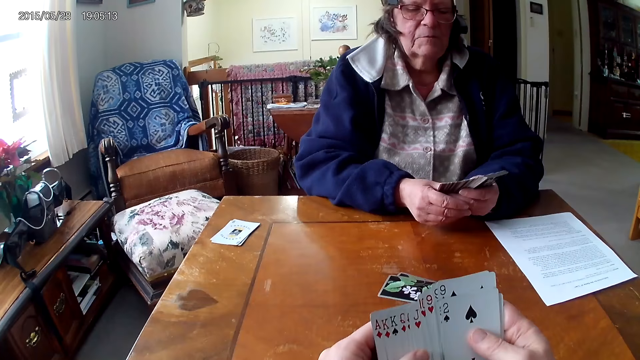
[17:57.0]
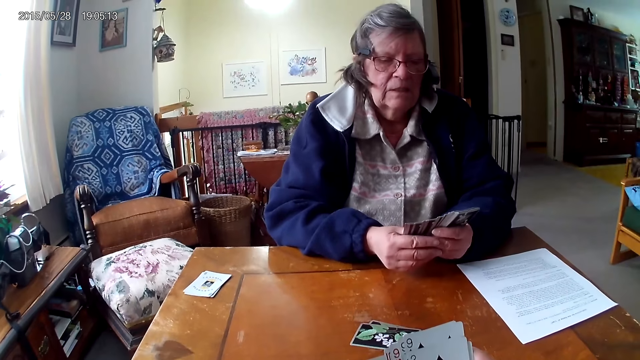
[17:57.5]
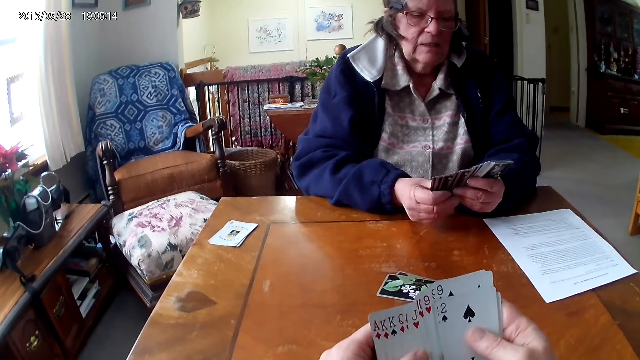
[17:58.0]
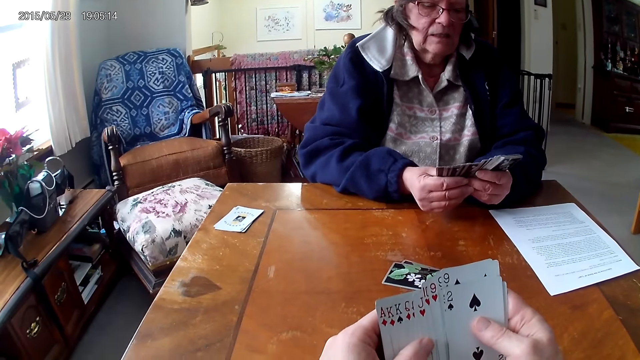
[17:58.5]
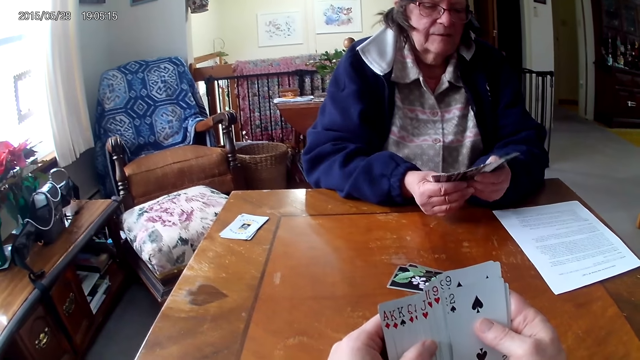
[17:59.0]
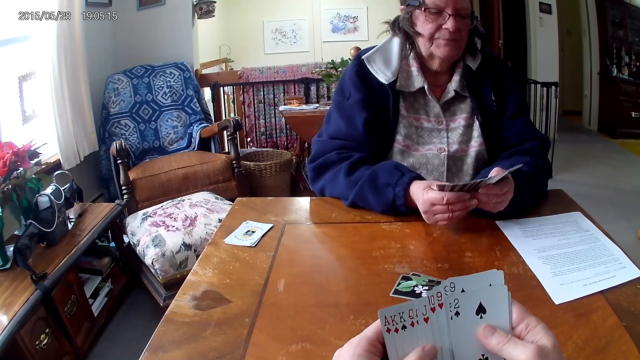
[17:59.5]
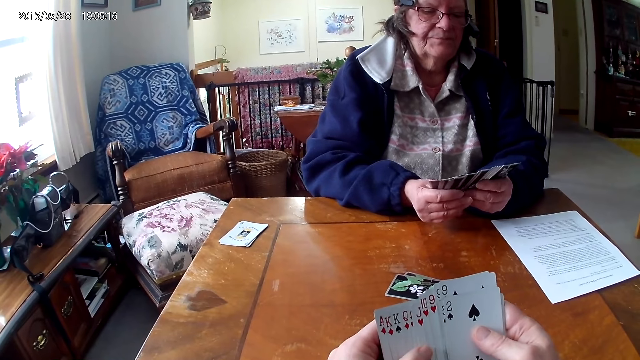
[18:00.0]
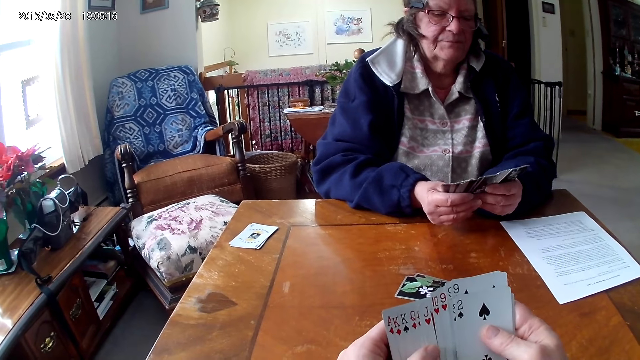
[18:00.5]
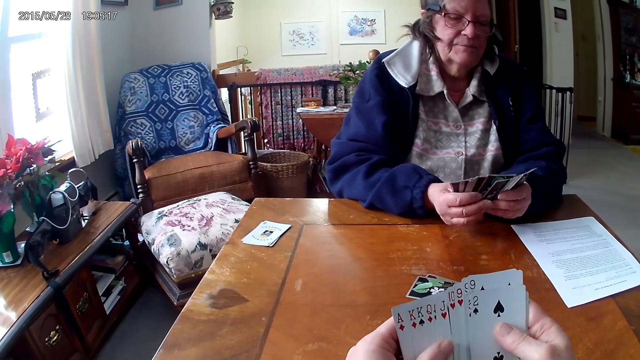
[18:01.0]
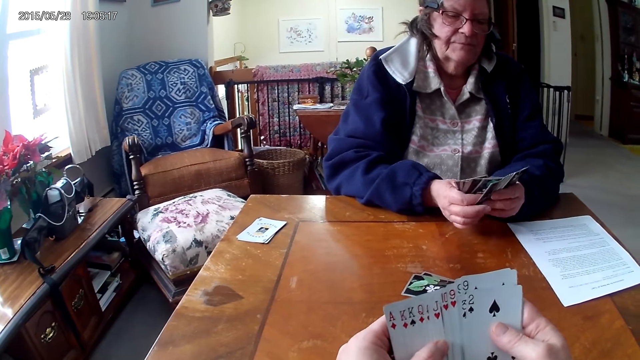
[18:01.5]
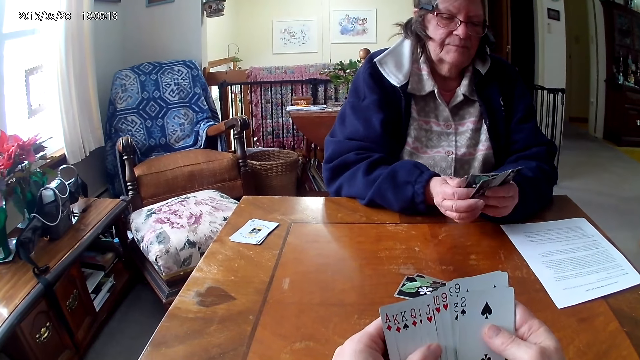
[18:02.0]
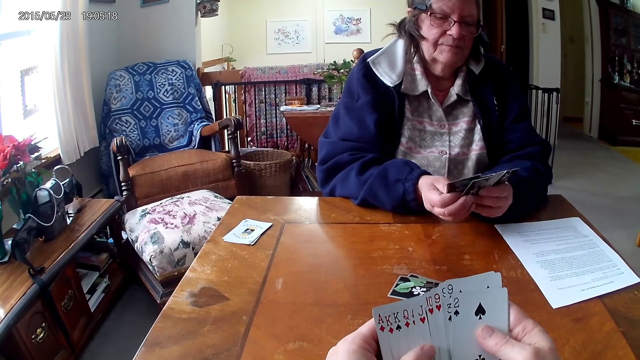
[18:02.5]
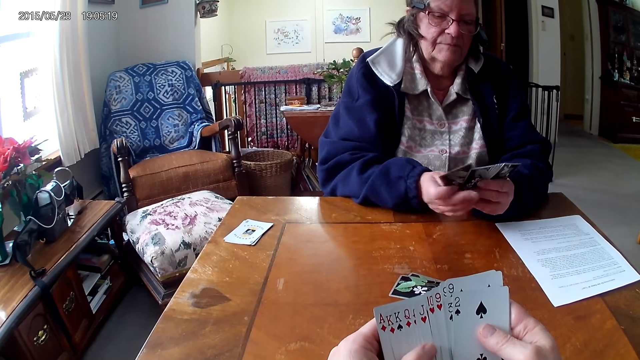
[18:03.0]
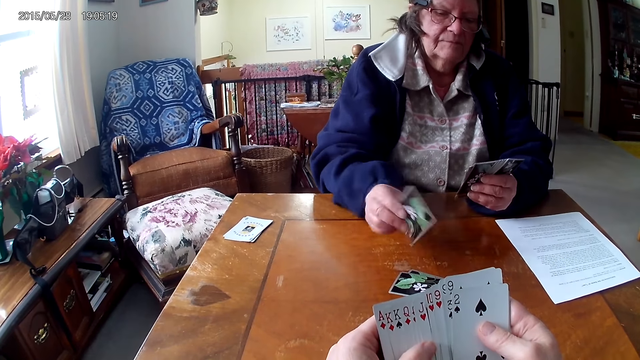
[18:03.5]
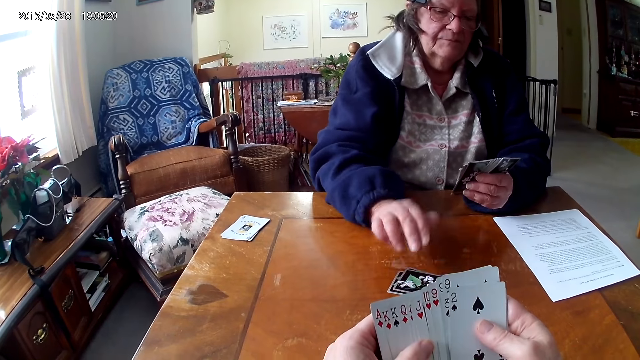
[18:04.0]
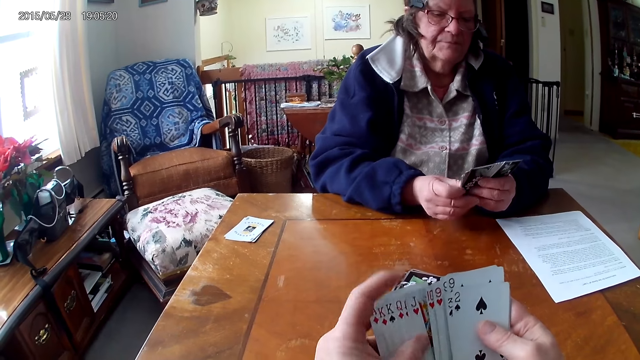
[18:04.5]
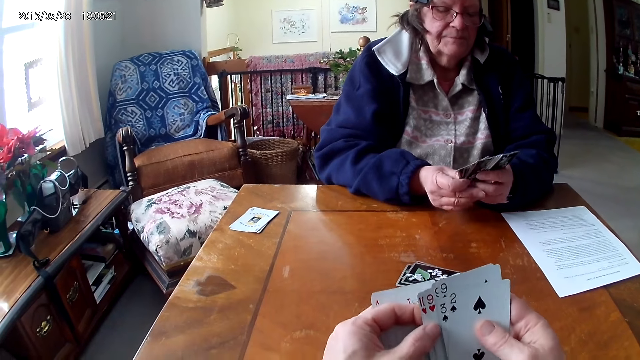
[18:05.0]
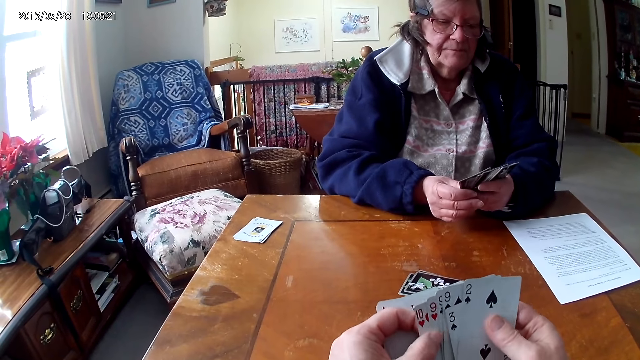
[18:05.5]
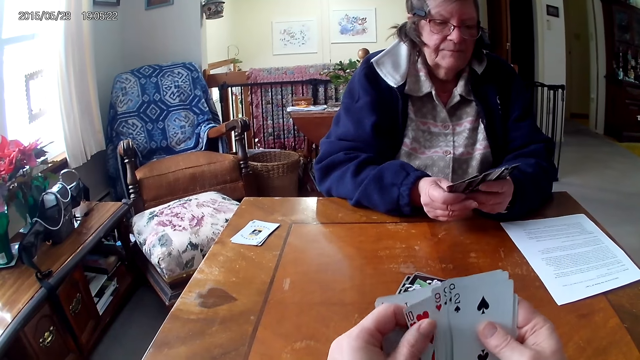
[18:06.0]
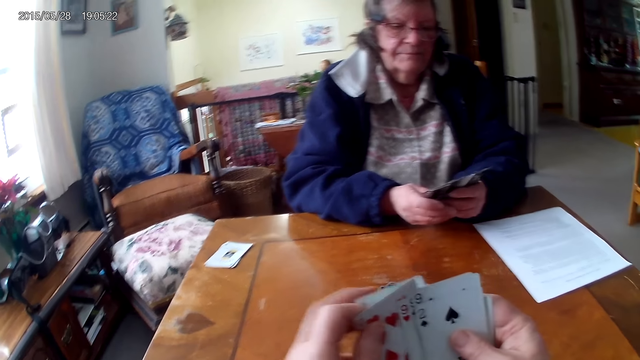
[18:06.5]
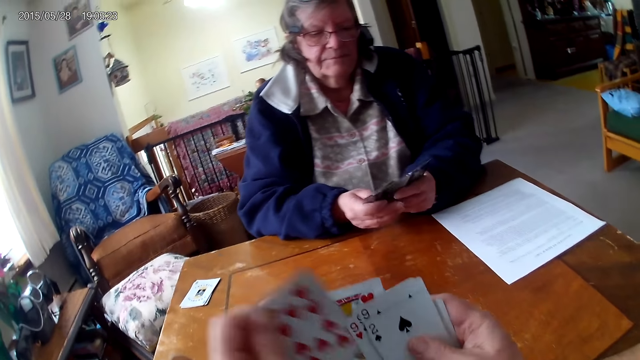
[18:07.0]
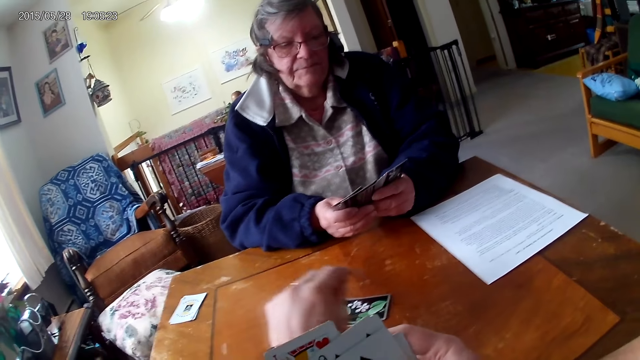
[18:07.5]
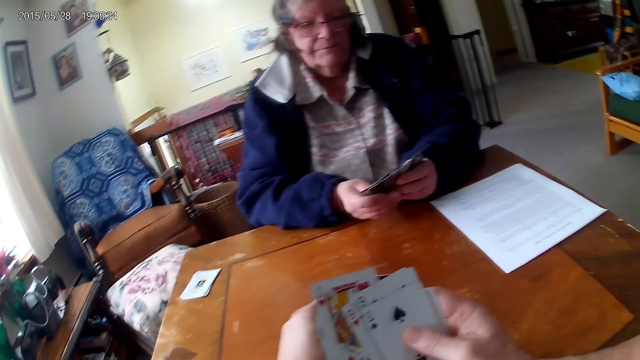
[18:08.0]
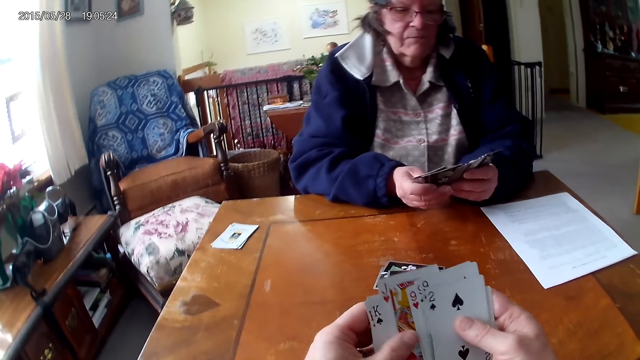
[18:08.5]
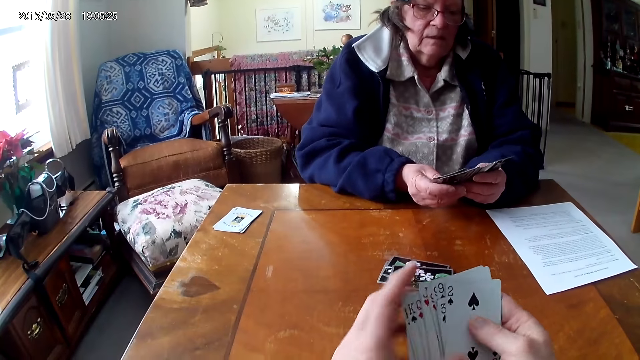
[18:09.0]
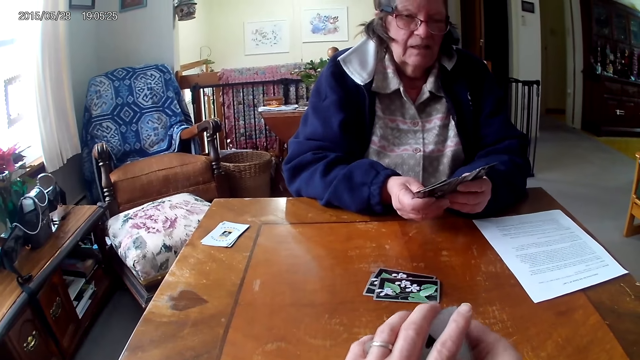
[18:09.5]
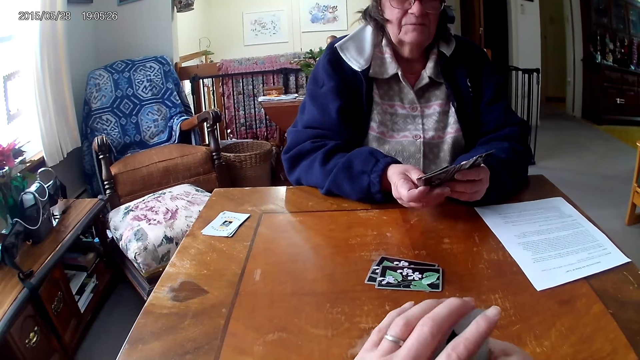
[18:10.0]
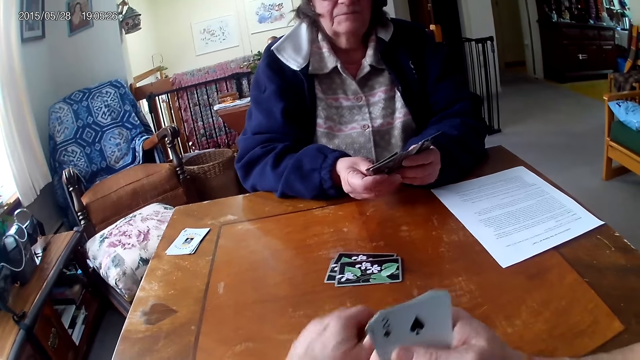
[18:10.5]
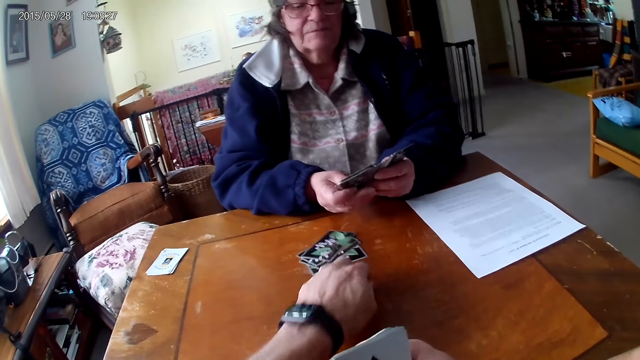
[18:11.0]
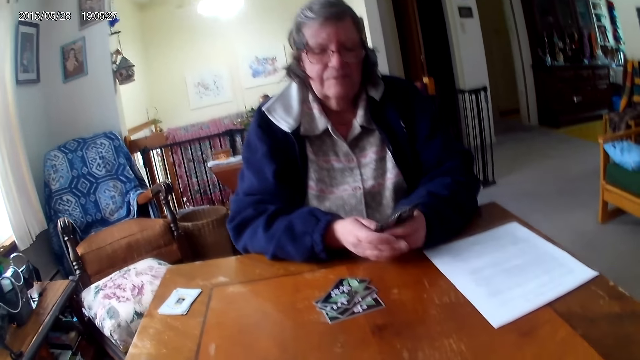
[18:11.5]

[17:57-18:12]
A woman throws a card on the table. The camera wearer arranges cards. They throw a card on the table. The woman arranges cards.

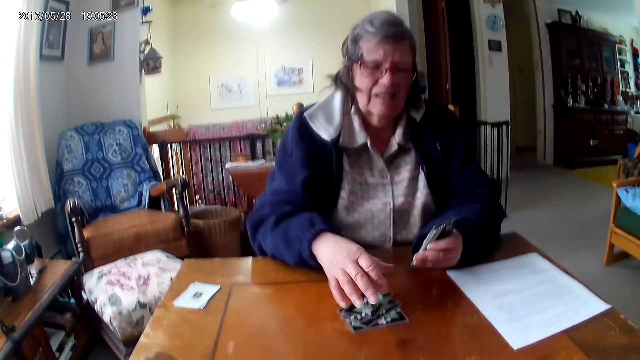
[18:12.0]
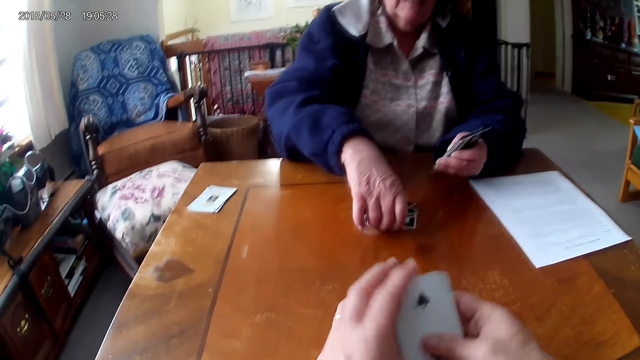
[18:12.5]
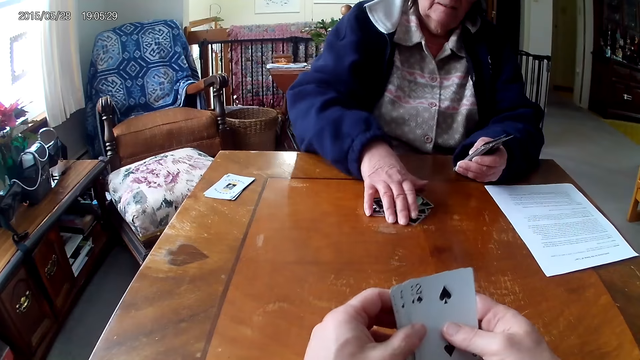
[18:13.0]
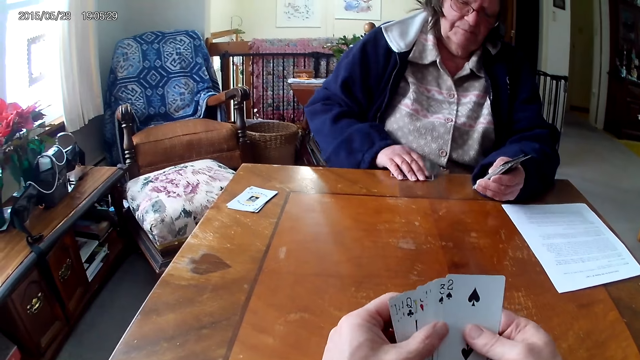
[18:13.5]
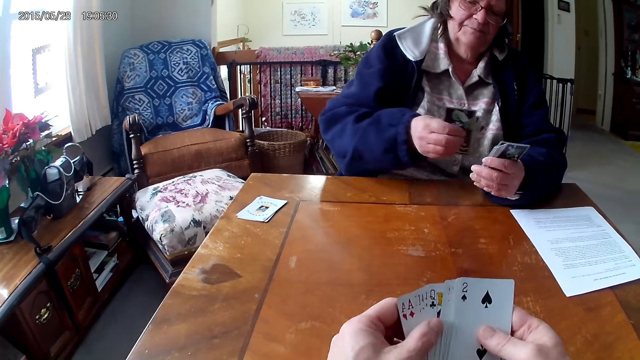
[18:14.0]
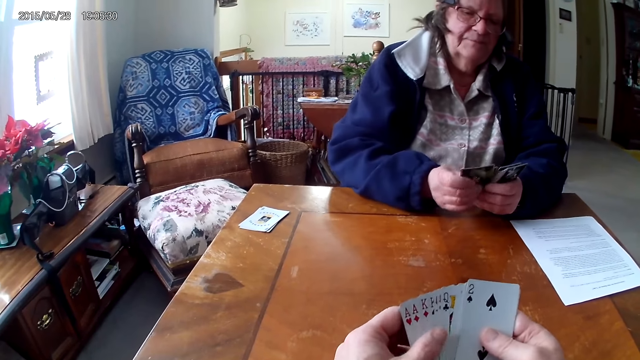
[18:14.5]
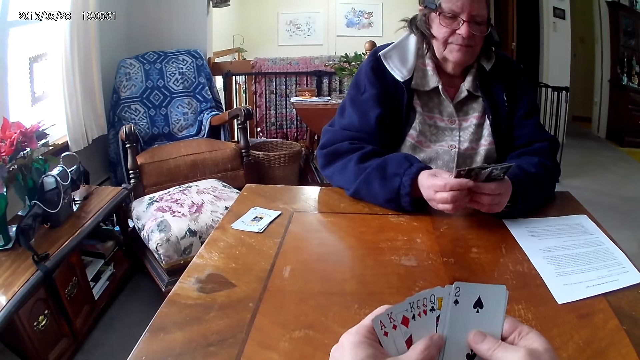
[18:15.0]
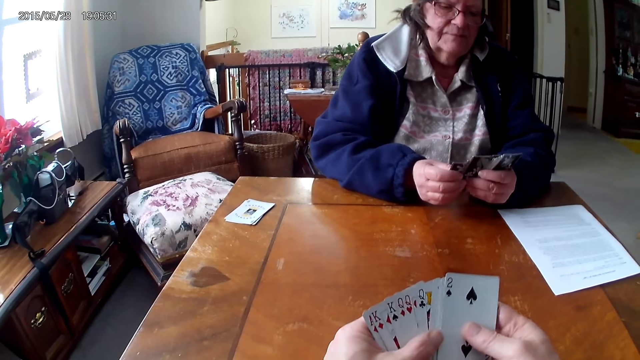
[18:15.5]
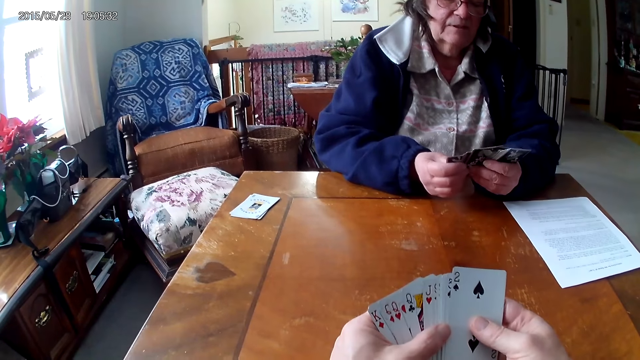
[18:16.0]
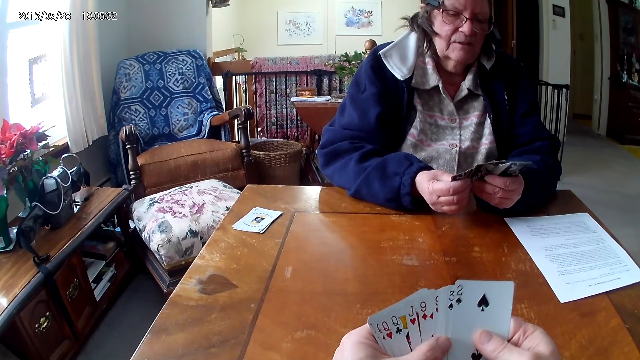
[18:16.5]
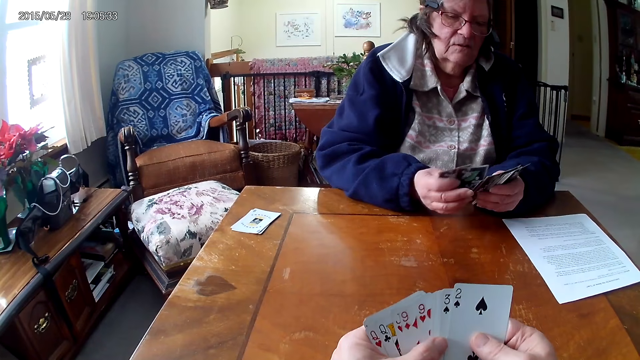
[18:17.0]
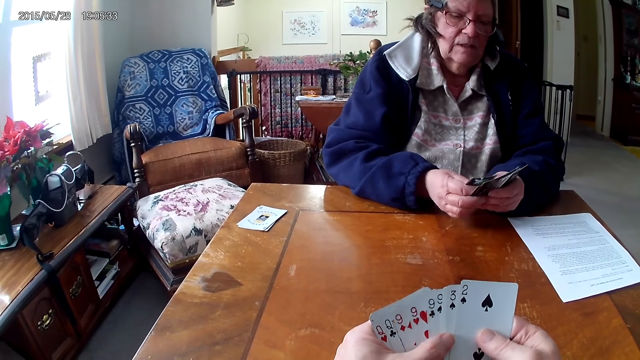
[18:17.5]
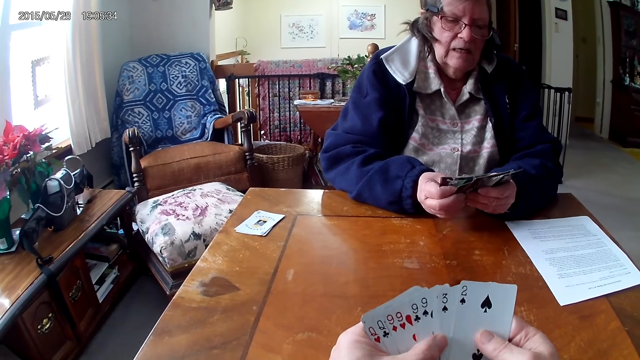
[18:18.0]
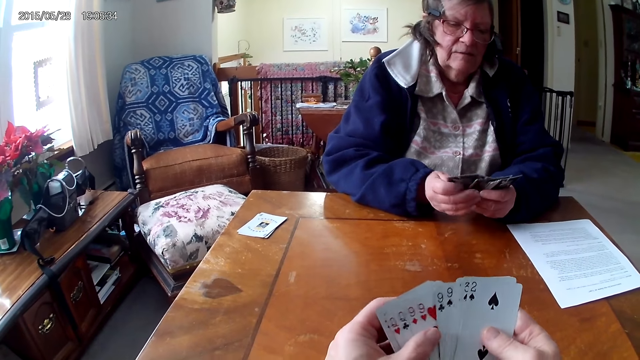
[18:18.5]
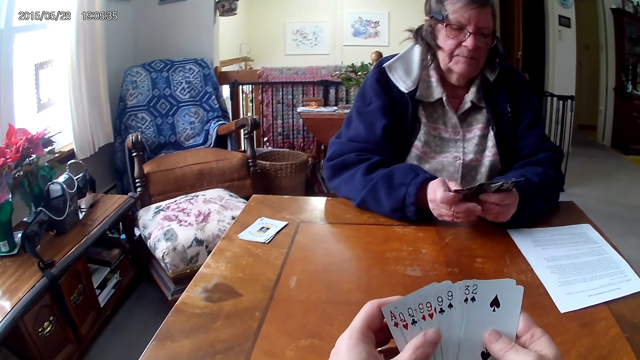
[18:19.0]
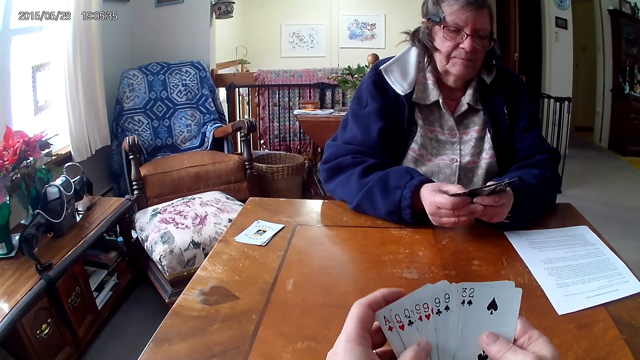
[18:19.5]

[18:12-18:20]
A woman takes back the cards.
